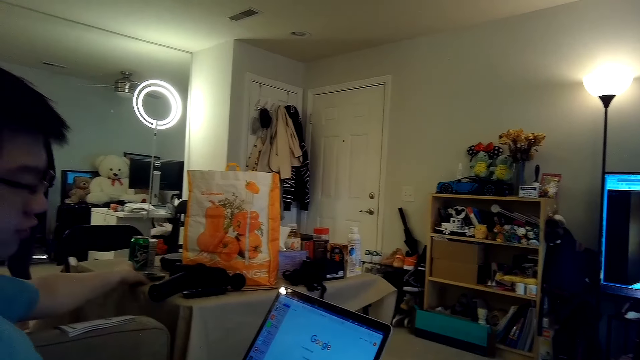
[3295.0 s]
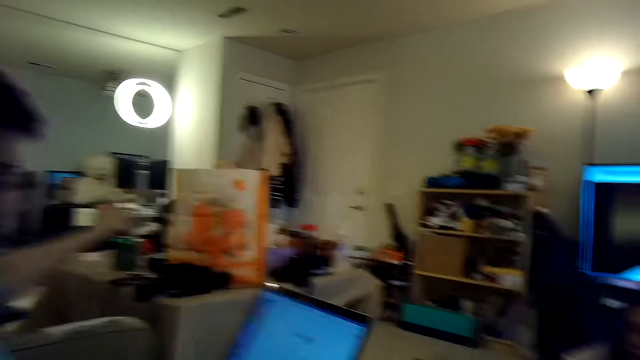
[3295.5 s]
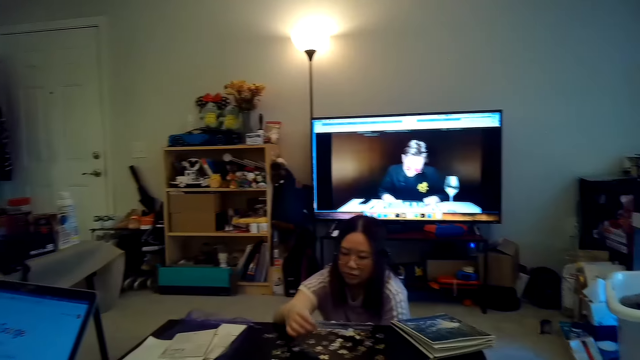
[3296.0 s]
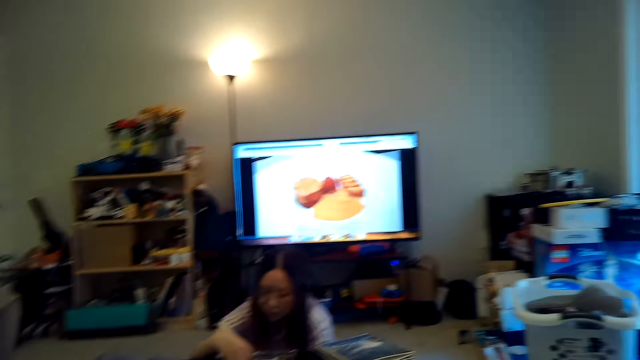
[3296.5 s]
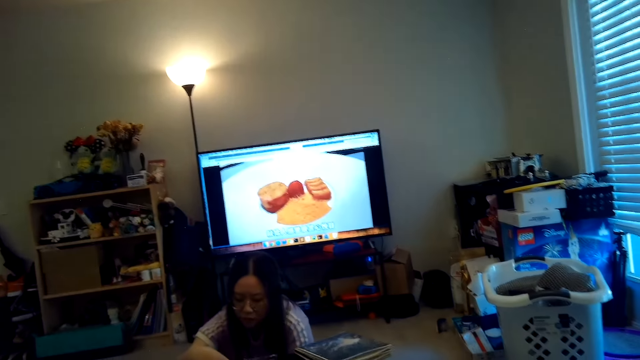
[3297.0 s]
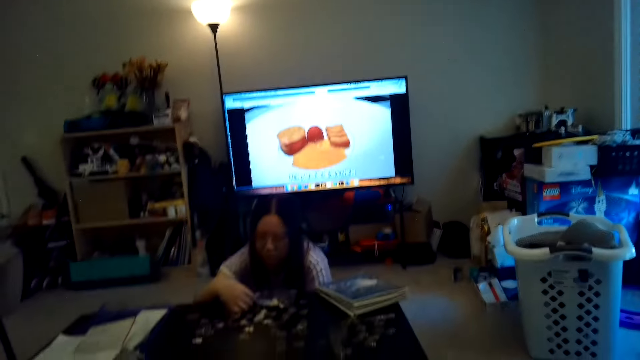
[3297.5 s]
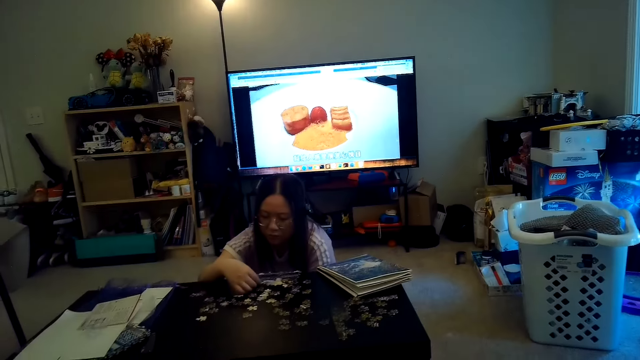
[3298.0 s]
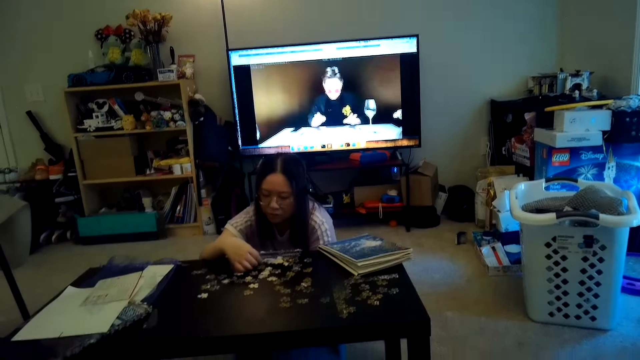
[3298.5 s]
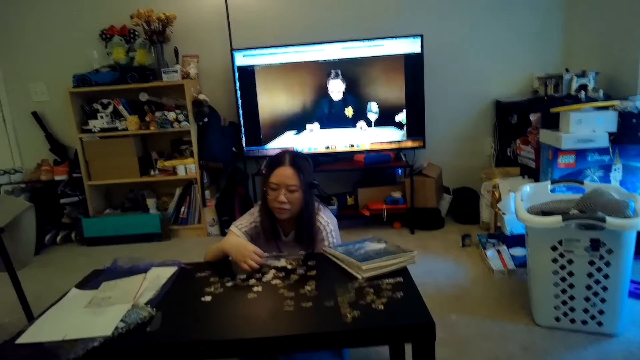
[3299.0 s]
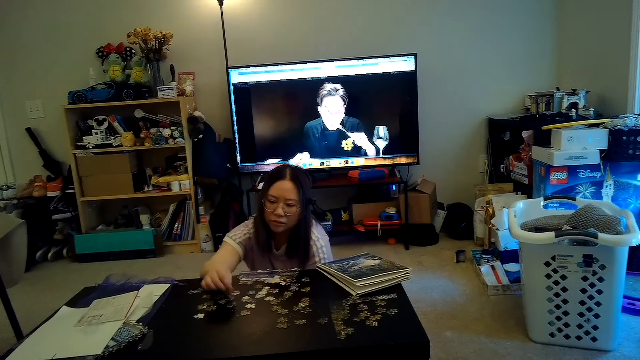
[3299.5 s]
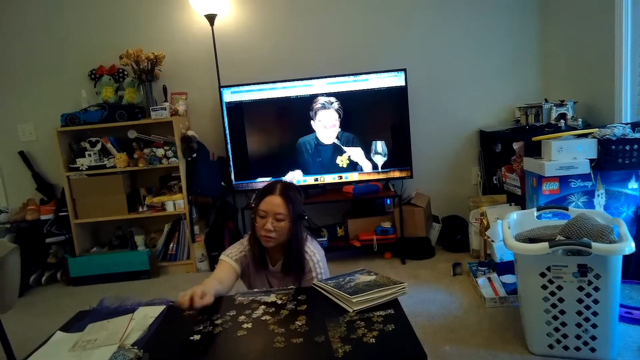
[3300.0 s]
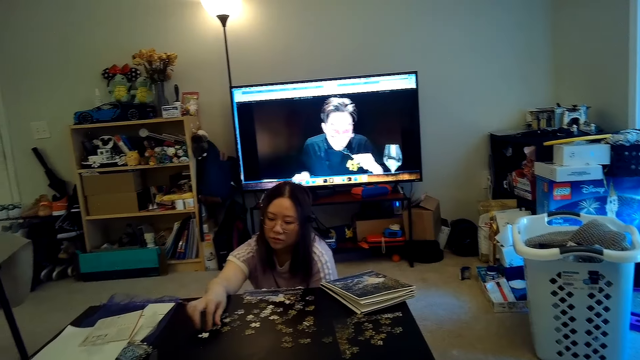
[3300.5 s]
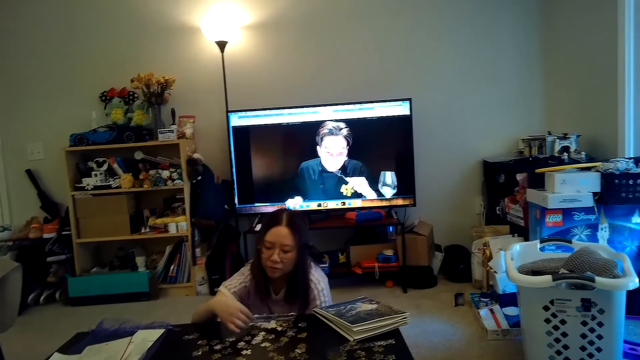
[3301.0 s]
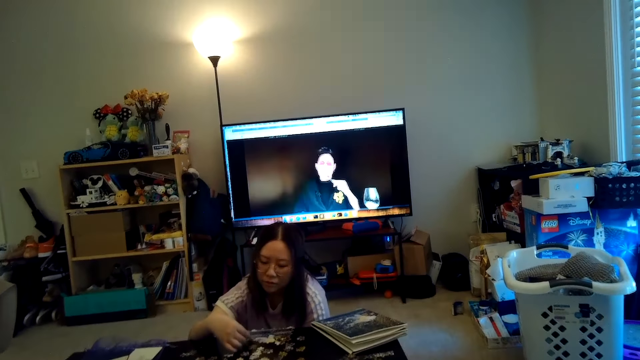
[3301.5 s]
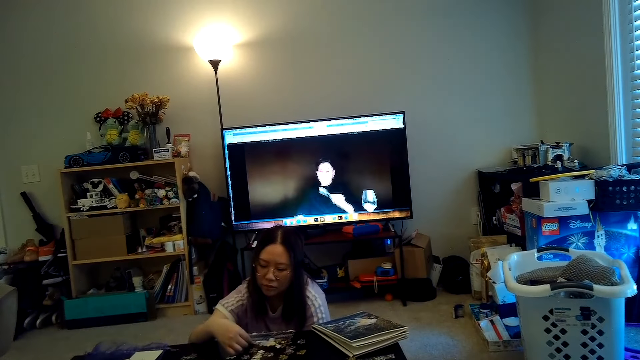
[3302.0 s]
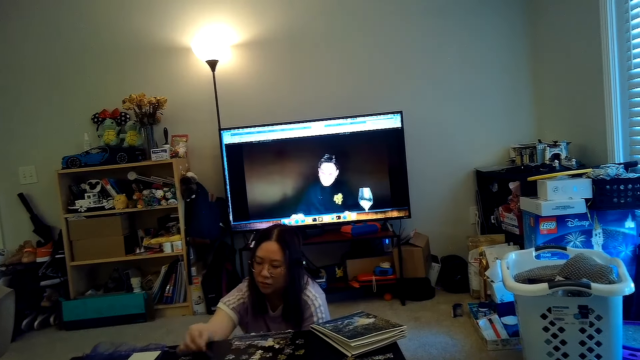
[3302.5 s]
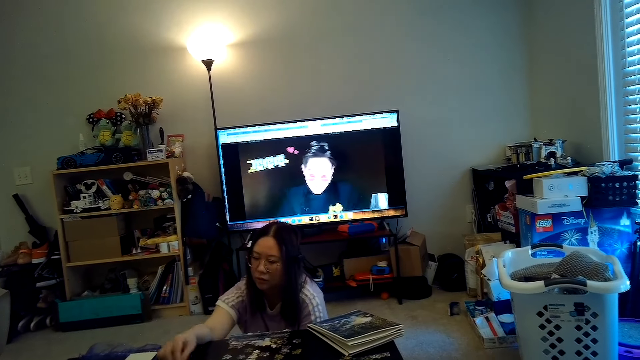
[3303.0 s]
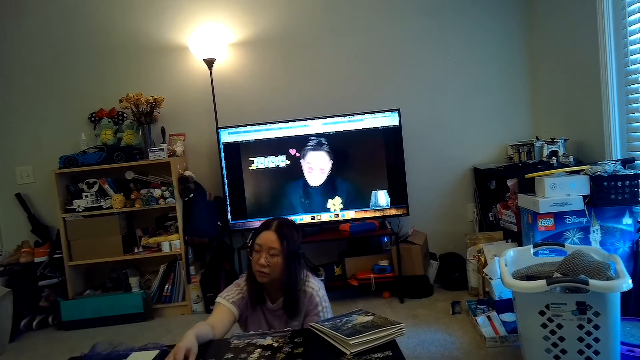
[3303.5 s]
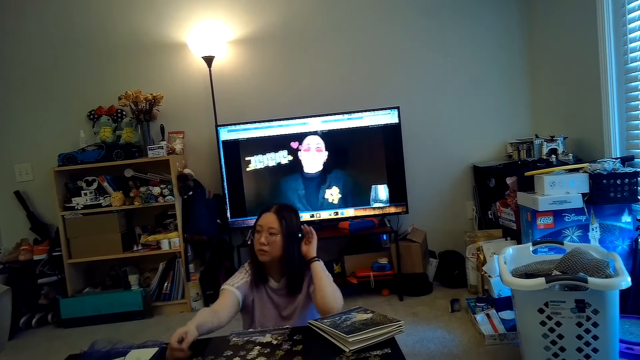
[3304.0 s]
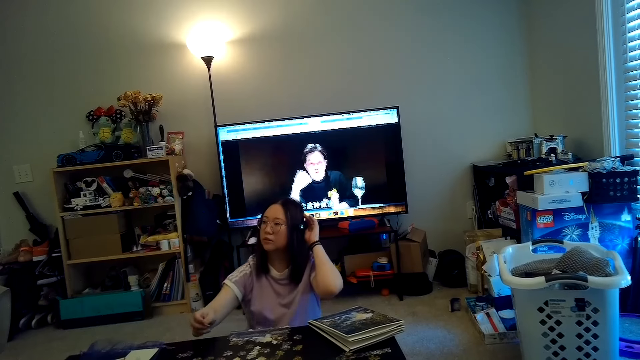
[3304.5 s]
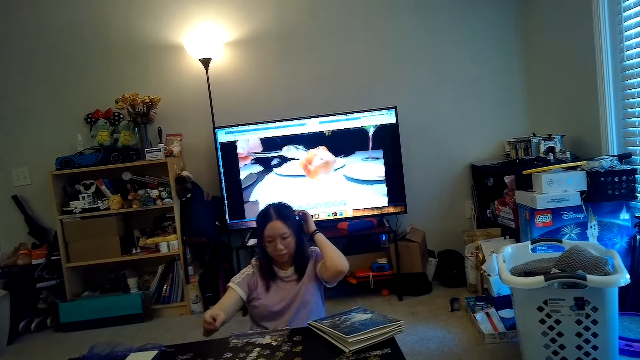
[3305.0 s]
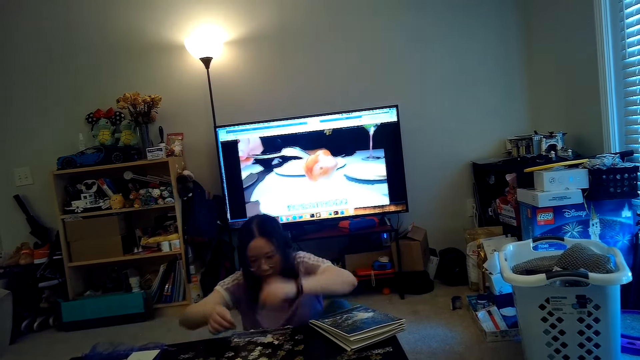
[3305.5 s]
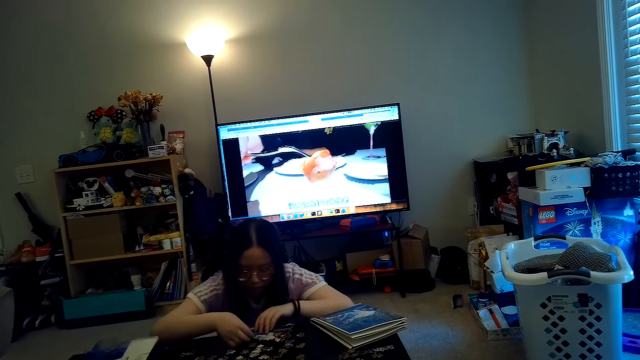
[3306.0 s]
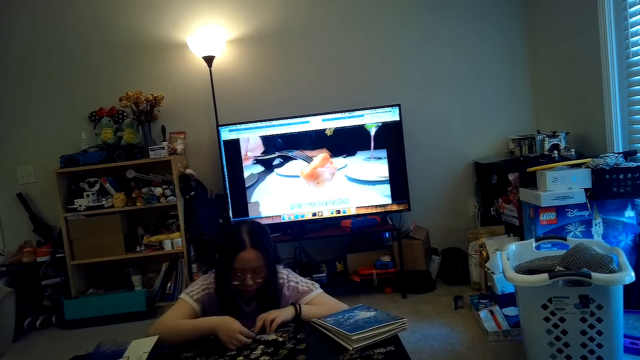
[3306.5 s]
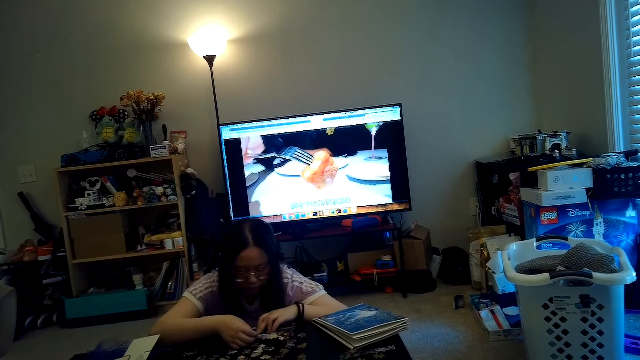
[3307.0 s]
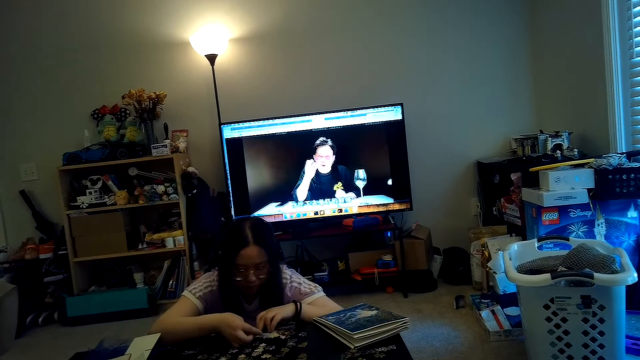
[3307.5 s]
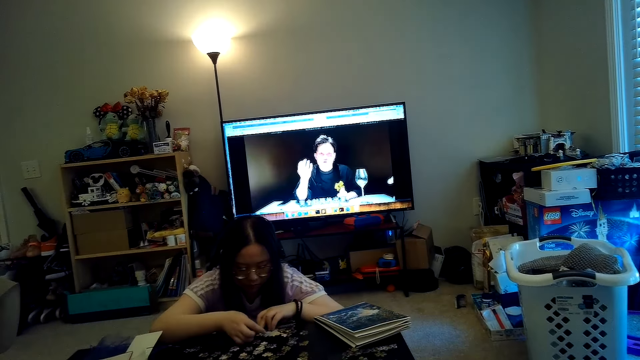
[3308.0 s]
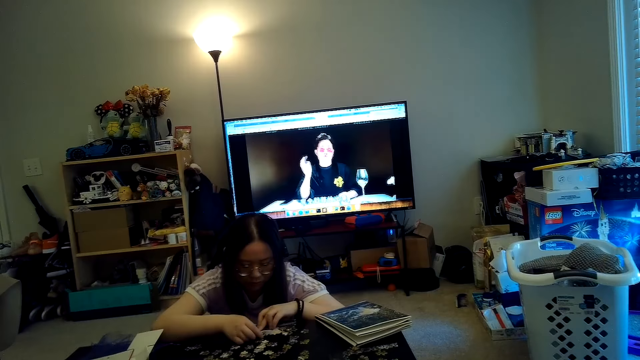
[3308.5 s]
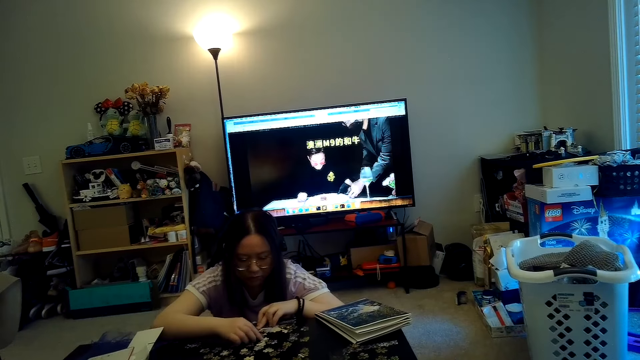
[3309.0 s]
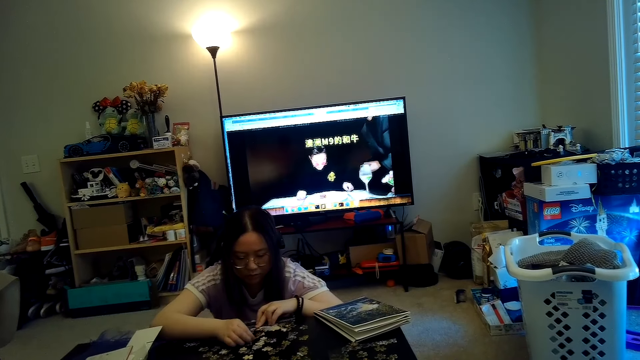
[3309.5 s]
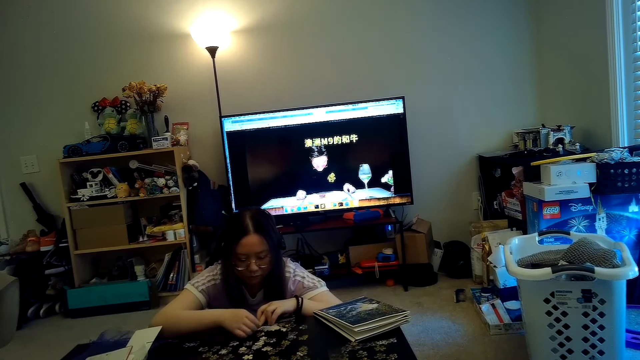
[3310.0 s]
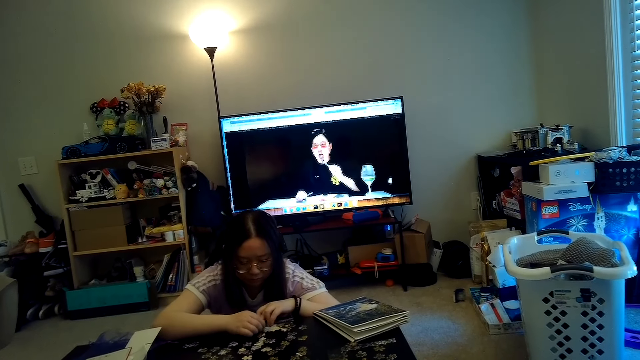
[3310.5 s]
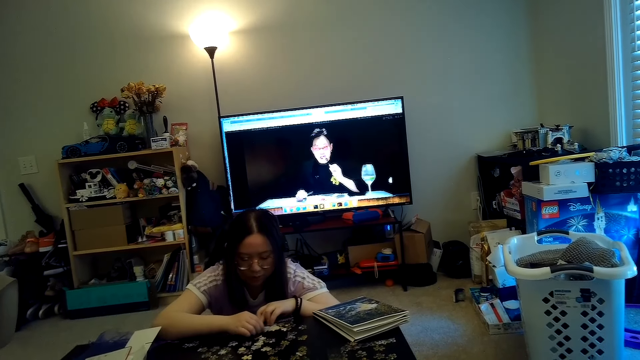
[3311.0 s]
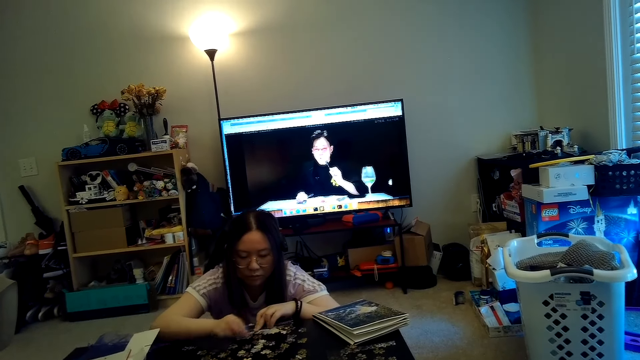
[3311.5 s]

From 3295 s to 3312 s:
A person puts the phone on the table. Another person joins together puzzle pieces on the table. The camera wearer looks at the second person. The second person joins the puzzle pieces.

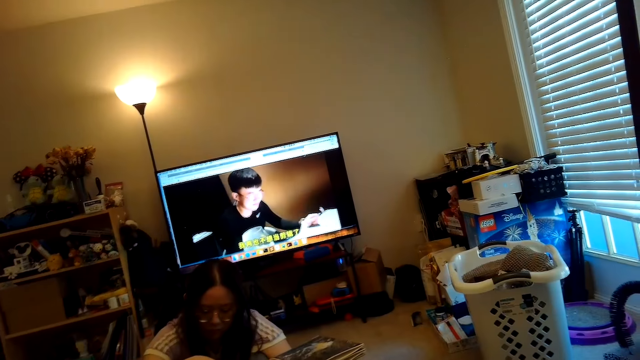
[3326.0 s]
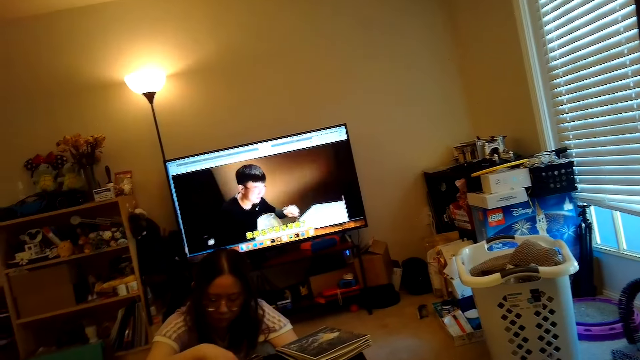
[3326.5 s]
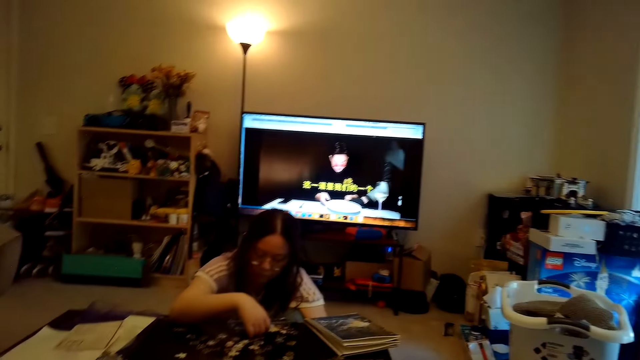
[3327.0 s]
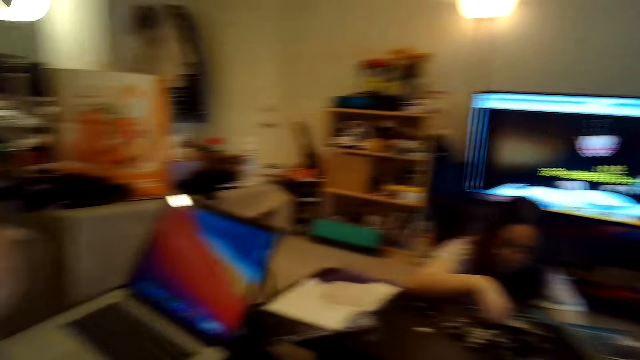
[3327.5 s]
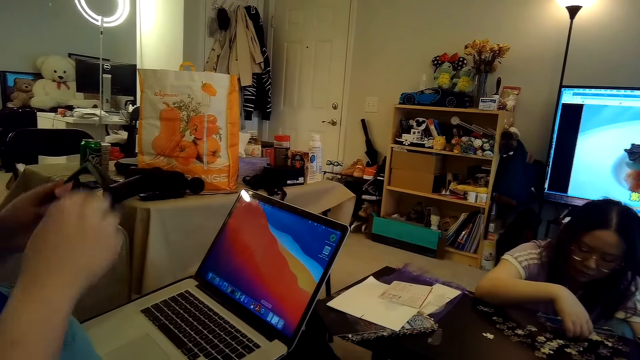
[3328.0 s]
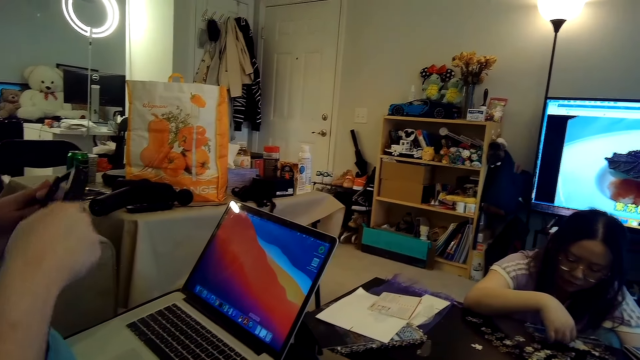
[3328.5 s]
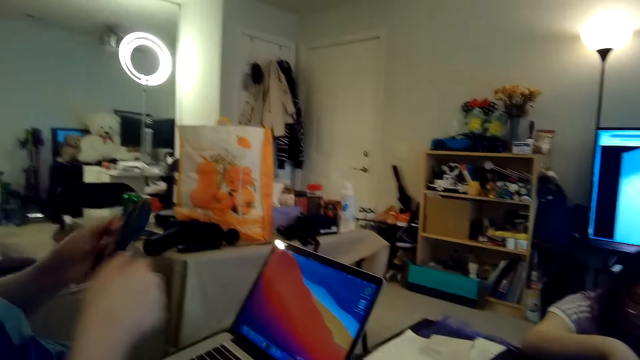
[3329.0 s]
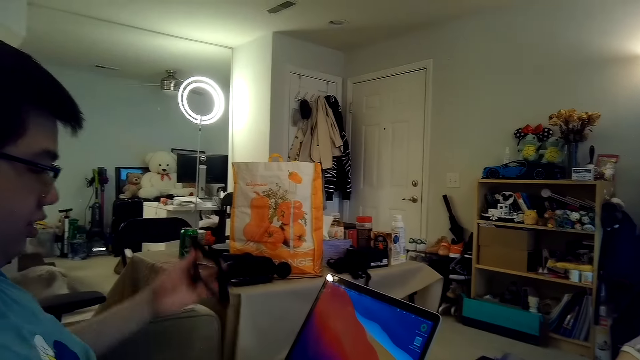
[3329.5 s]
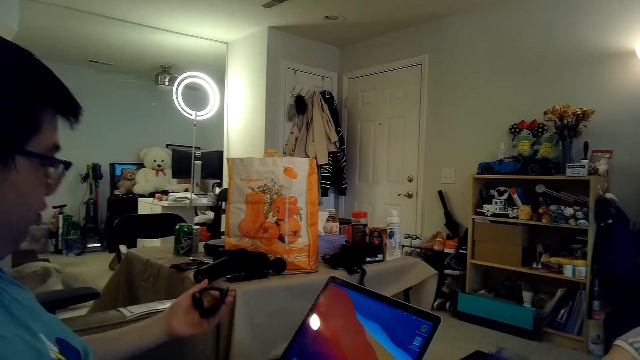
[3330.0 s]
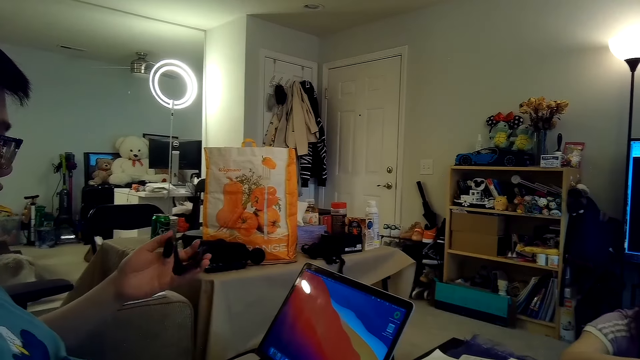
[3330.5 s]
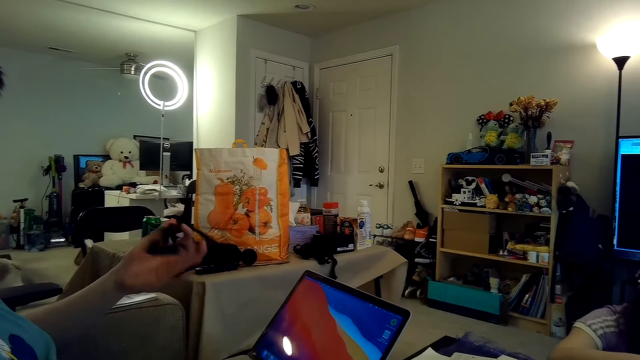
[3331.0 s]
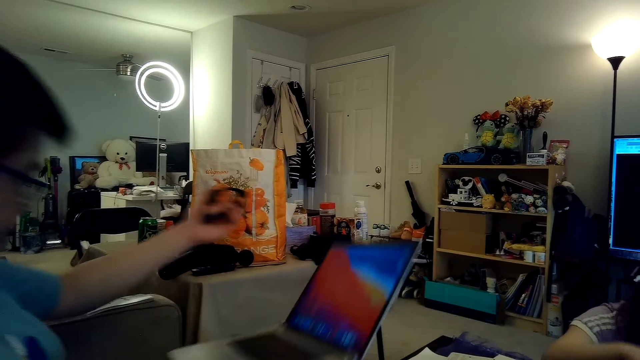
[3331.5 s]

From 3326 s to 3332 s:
The camera wearer looks around. A person folds glasses with his hands. The person talks.
